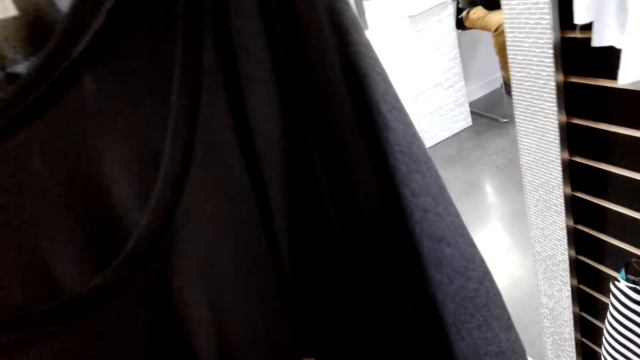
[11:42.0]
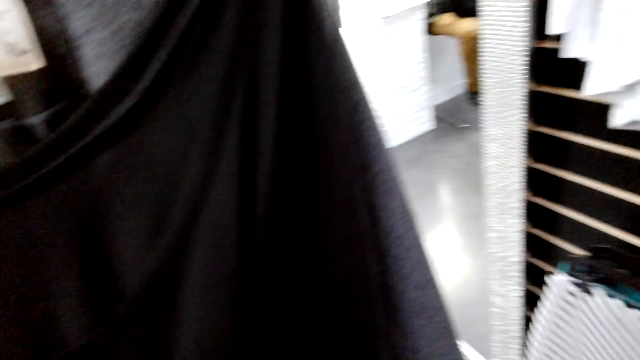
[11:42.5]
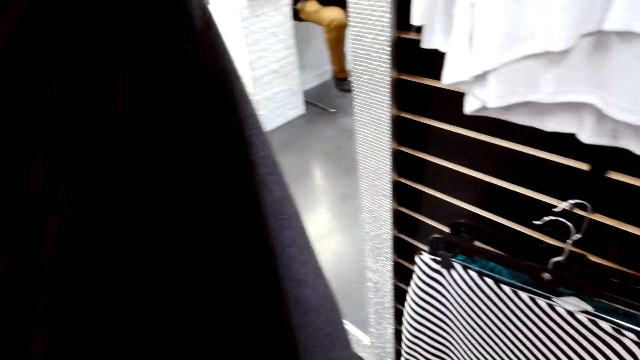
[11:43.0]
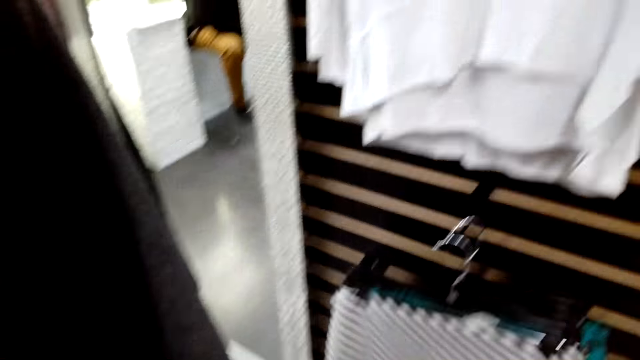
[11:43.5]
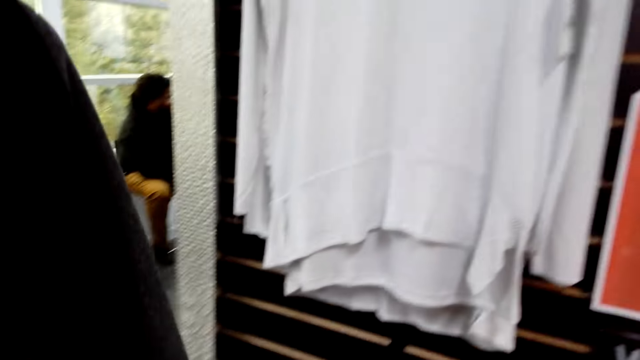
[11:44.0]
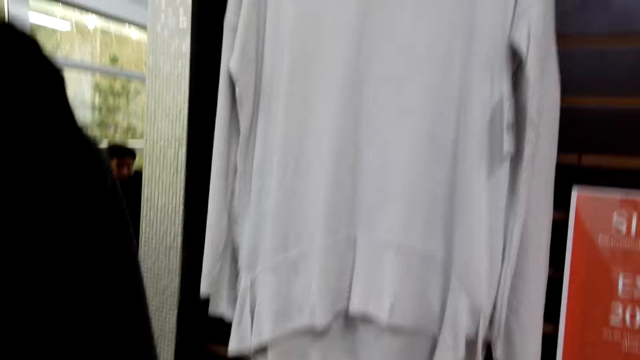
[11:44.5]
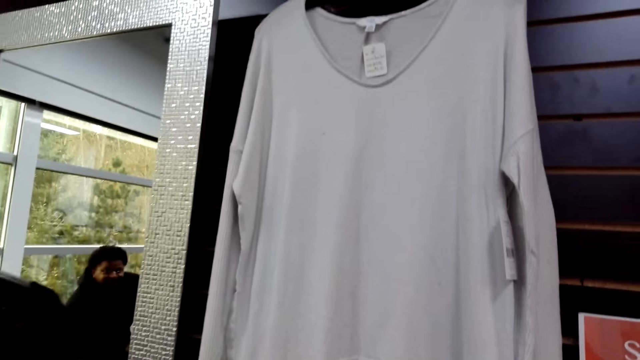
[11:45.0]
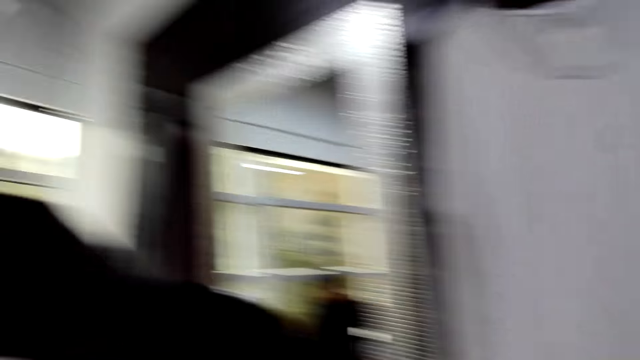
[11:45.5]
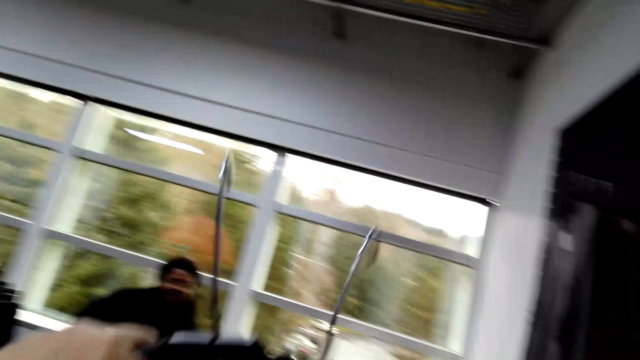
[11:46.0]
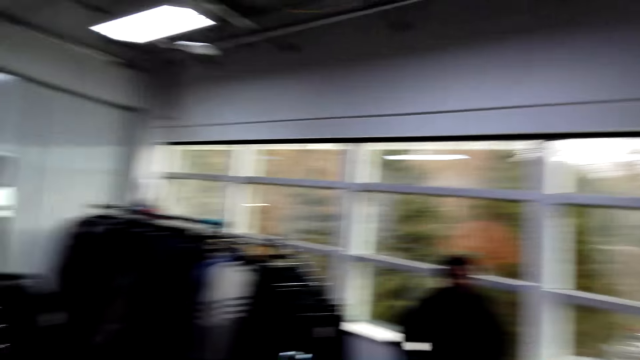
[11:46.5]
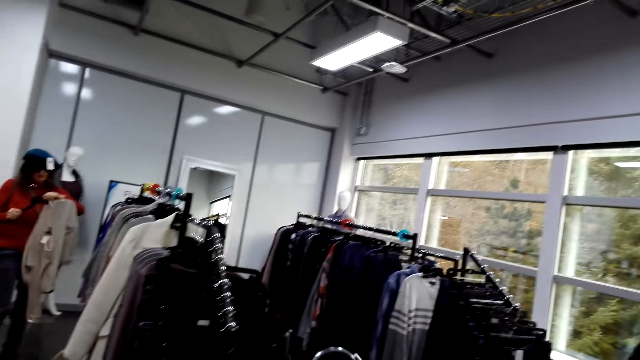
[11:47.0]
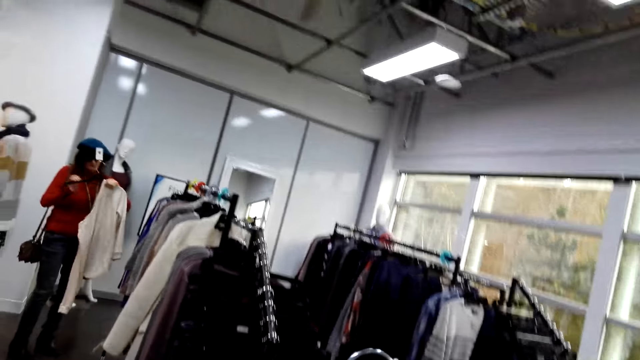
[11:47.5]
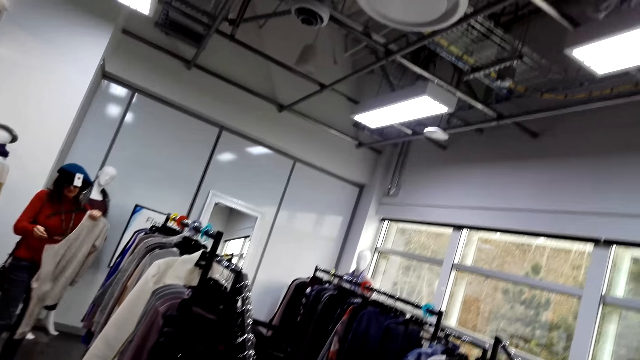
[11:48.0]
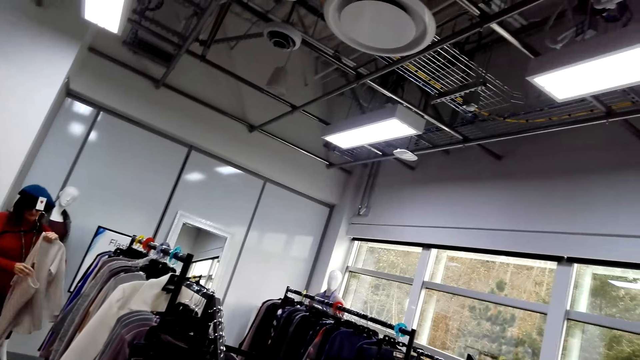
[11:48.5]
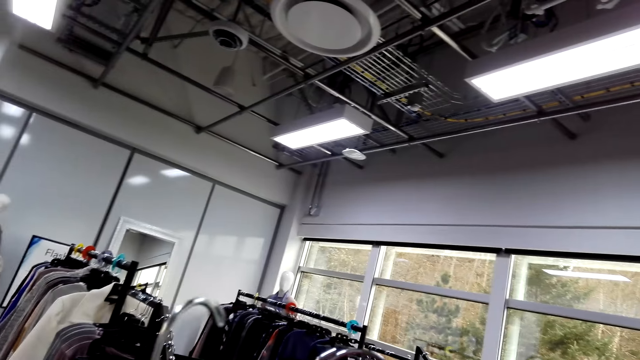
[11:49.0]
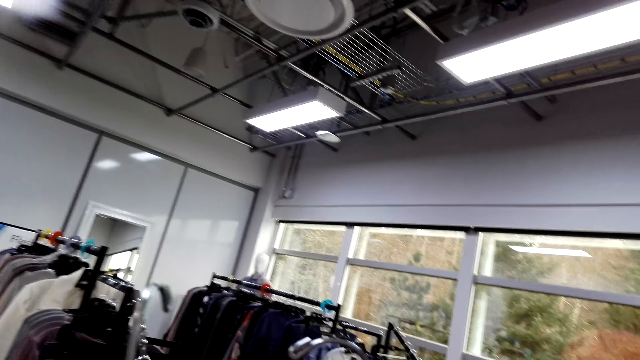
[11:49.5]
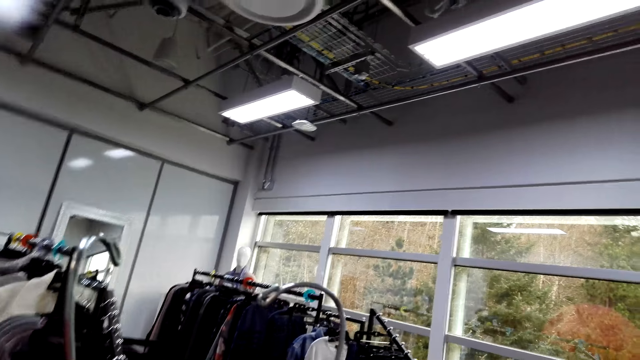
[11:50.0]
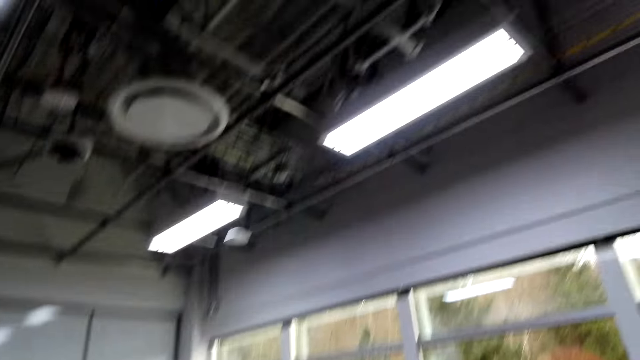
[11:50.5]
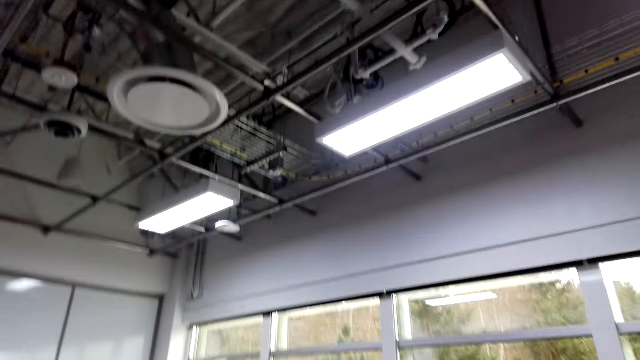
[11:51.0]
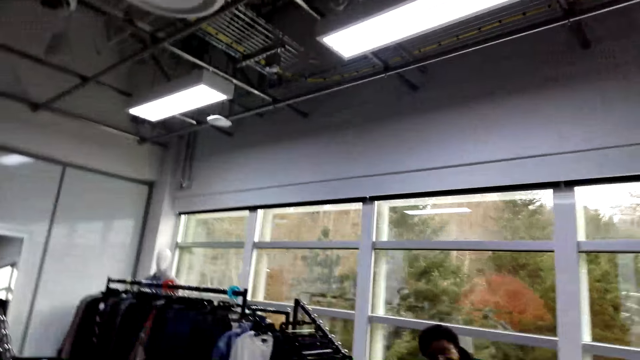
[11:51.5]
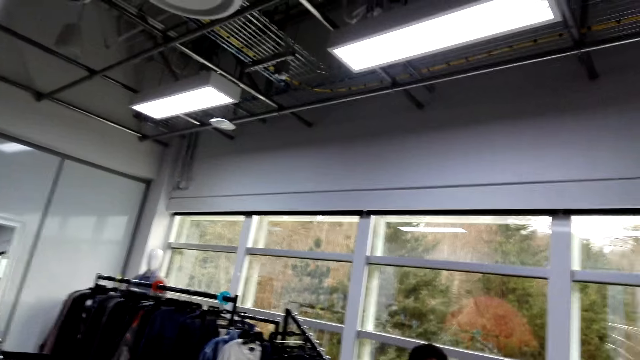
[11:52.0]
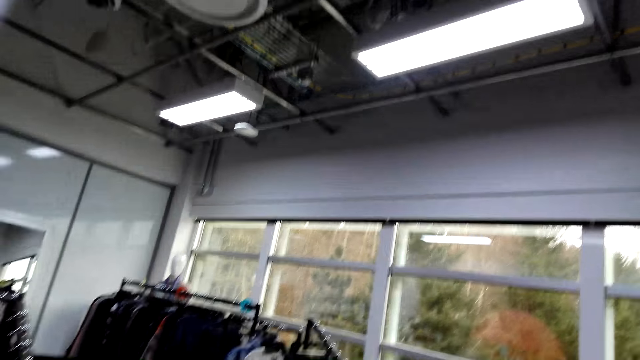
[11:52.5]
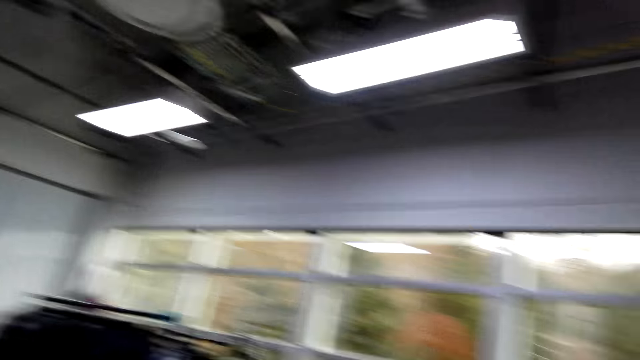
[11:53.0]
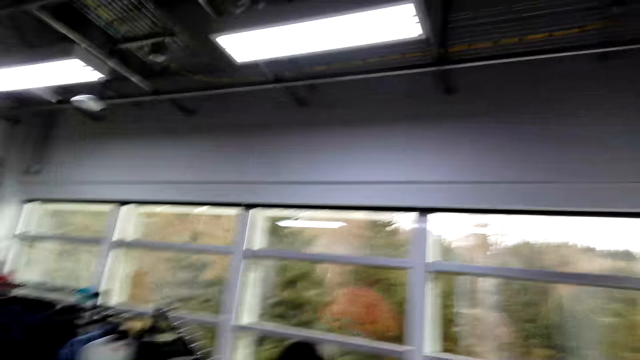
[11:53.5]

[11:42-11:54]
The camera wearer stares at the clothes on the hand. They stare around the shop. A woman stares at the clothes.

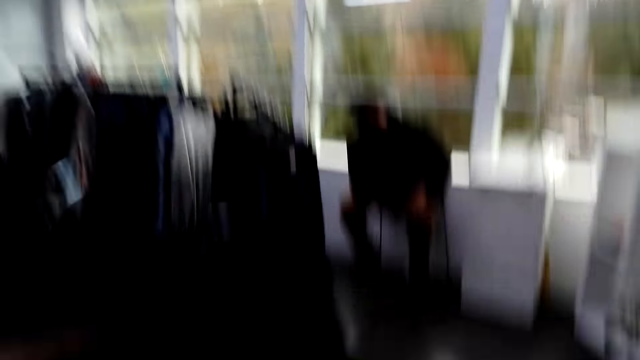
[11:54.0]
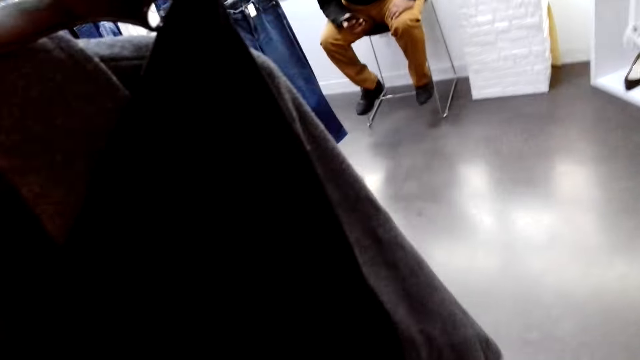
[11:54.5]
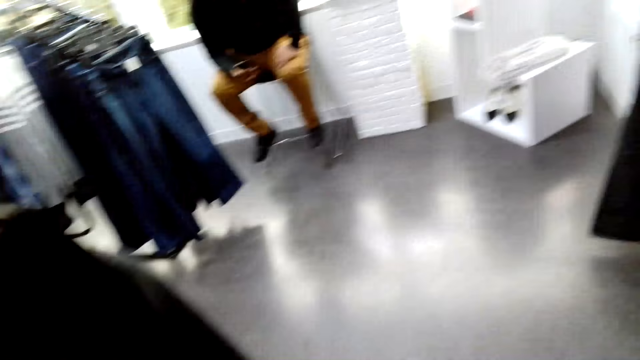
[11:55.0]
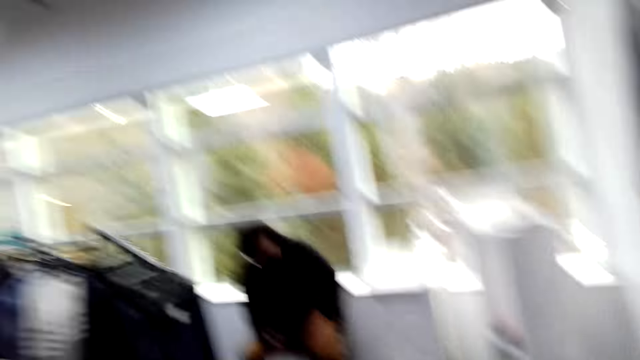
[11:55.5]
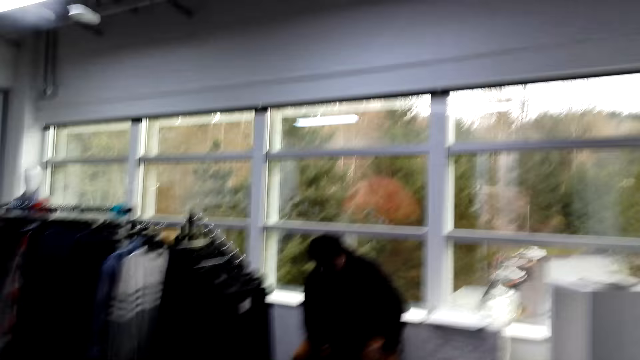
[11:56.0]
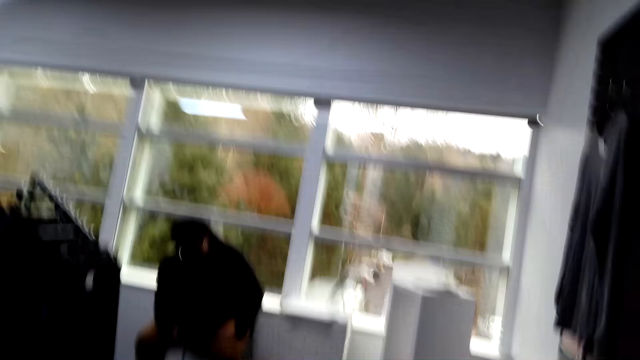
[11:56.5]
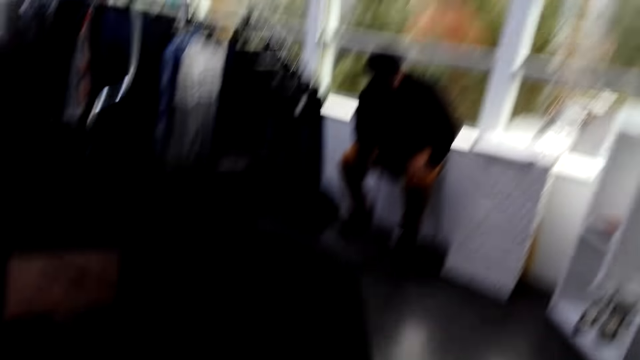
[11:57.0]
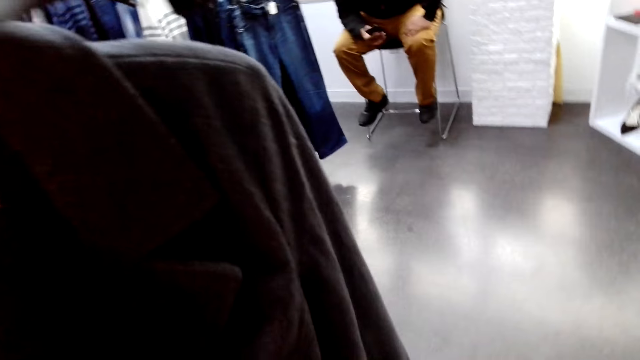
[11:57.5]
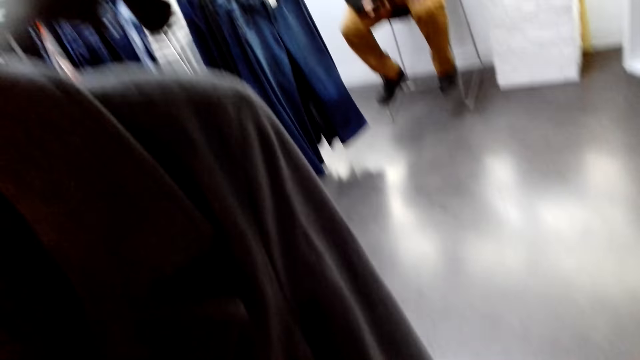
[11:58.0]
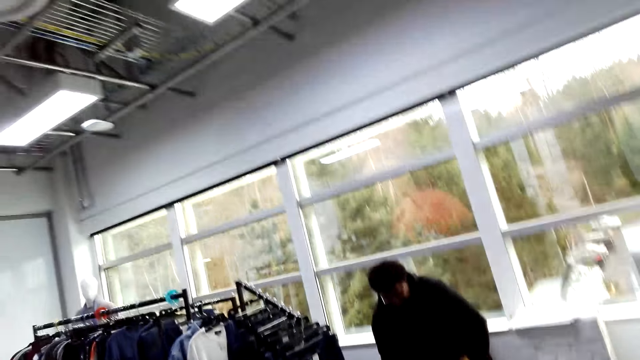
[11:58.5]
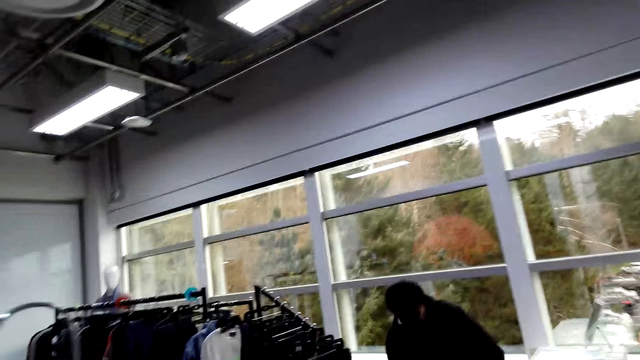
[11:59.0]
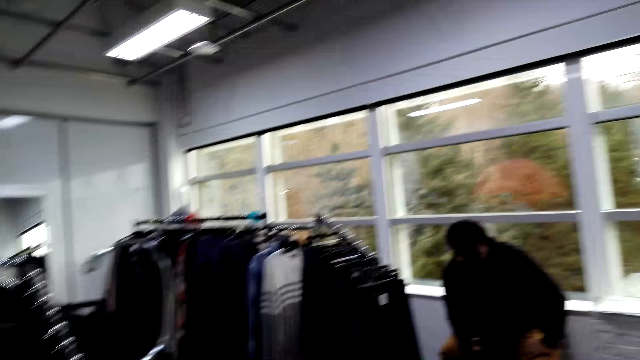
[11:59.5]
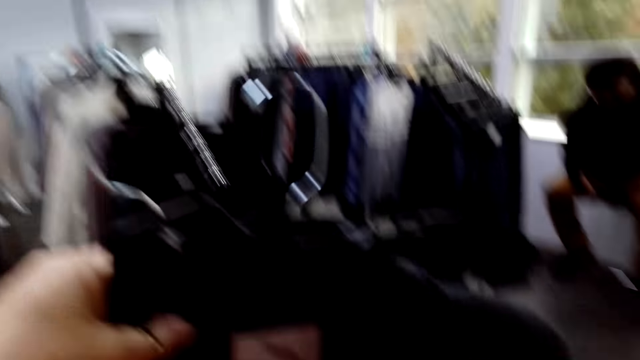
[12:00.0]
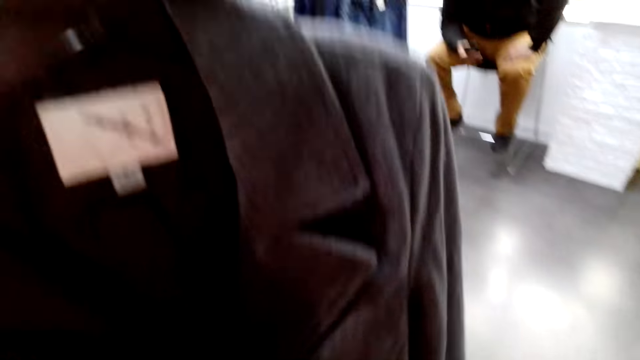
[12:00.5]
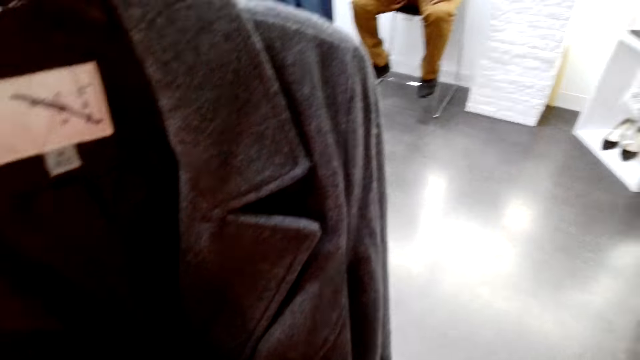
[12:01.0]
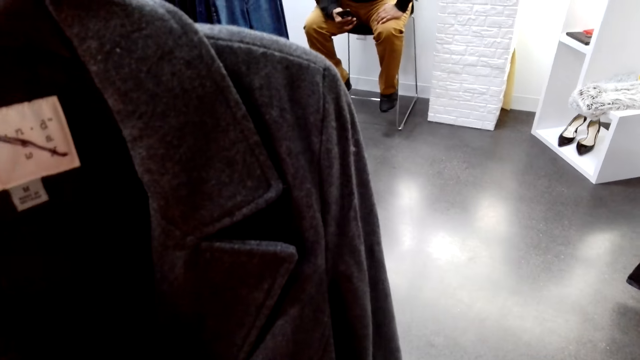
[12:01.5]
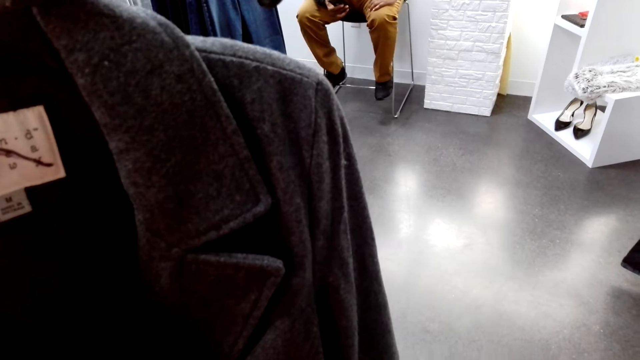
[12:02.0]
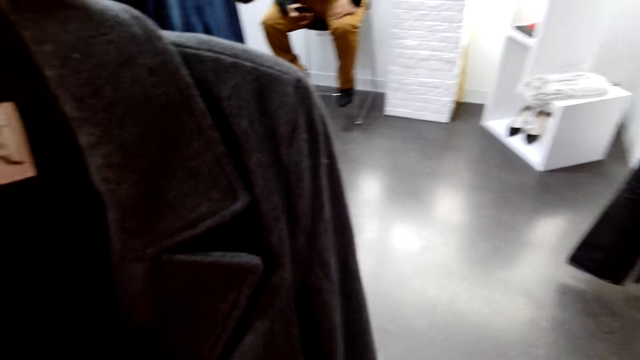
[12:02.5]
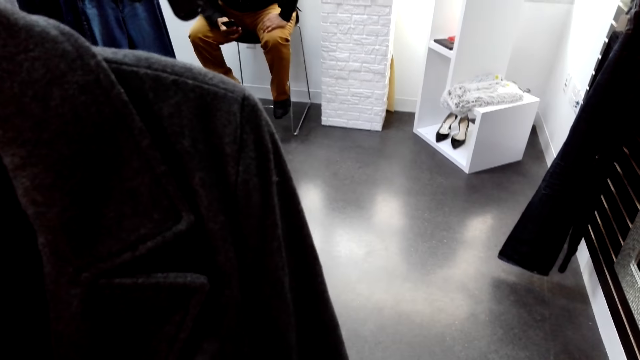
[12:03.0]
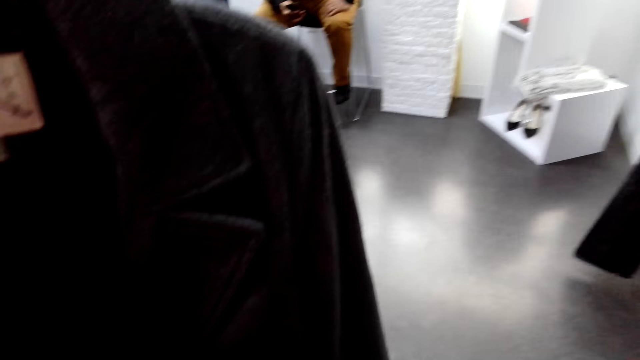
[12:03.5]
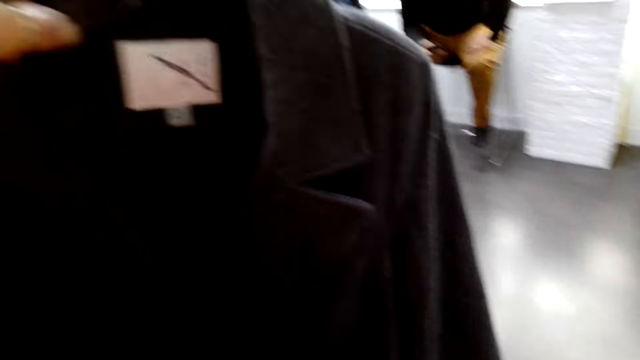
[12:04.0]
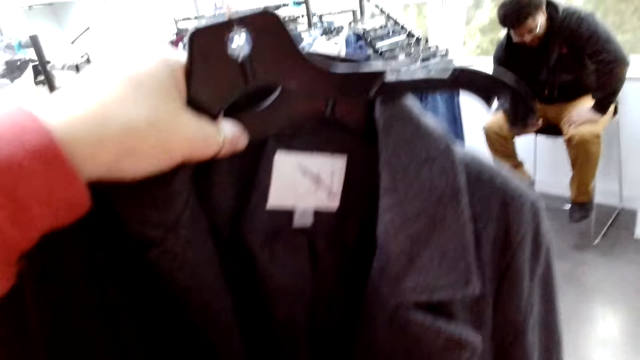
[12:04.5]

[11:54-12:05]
The camera wearer stares at the cloth in the shop.
